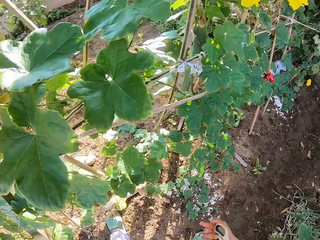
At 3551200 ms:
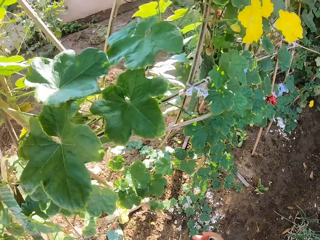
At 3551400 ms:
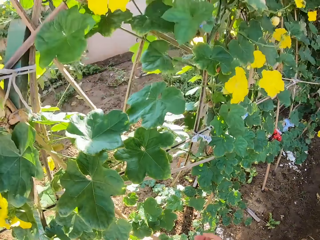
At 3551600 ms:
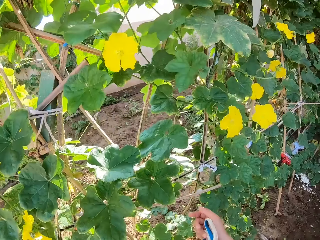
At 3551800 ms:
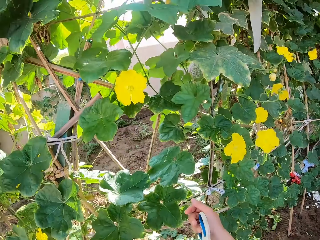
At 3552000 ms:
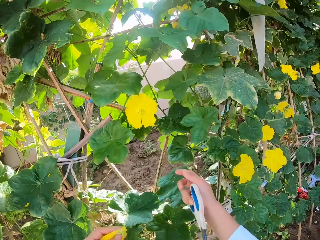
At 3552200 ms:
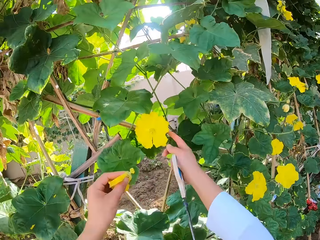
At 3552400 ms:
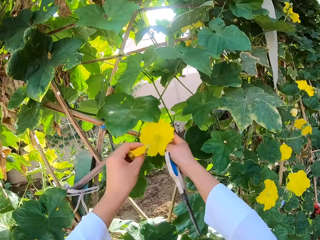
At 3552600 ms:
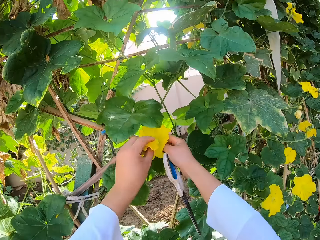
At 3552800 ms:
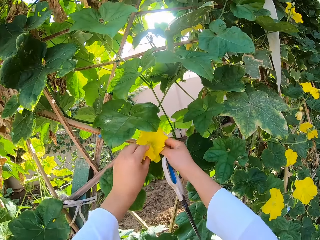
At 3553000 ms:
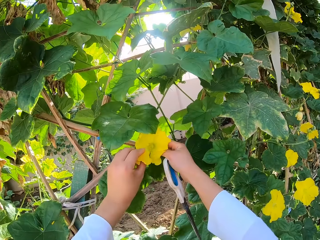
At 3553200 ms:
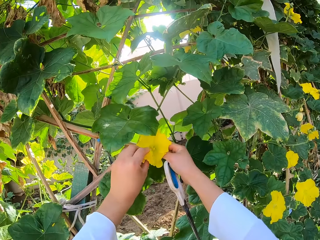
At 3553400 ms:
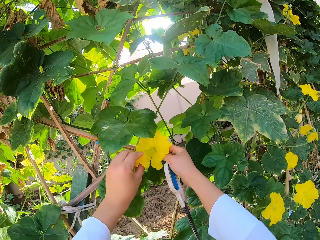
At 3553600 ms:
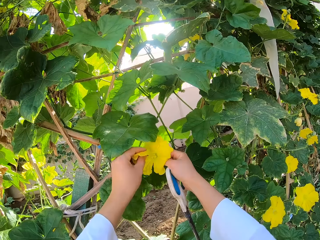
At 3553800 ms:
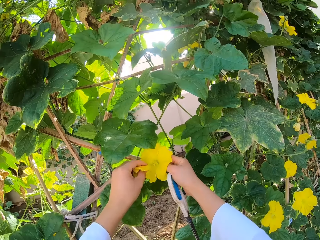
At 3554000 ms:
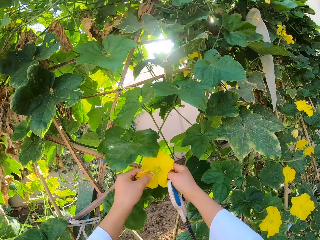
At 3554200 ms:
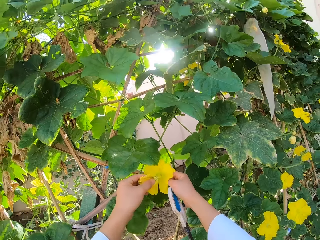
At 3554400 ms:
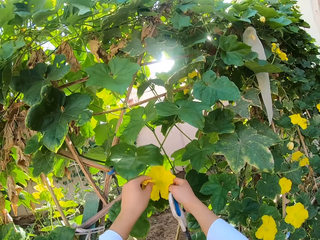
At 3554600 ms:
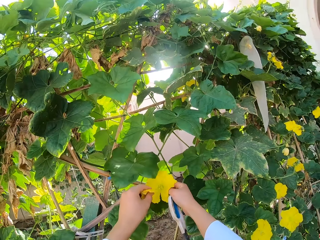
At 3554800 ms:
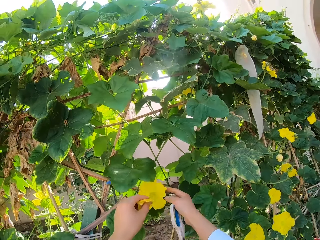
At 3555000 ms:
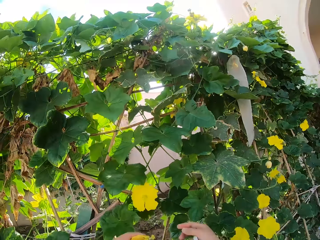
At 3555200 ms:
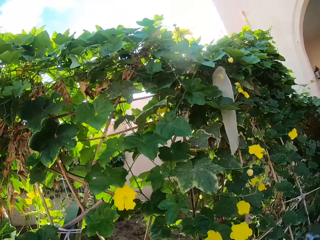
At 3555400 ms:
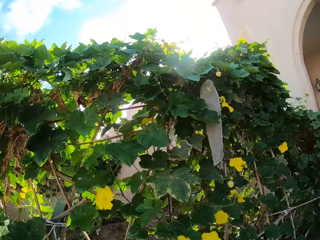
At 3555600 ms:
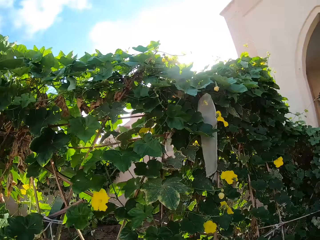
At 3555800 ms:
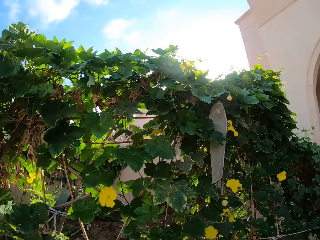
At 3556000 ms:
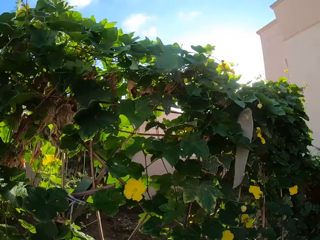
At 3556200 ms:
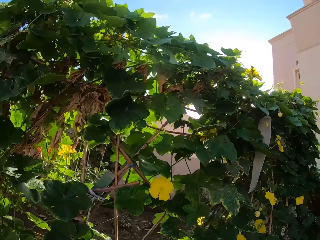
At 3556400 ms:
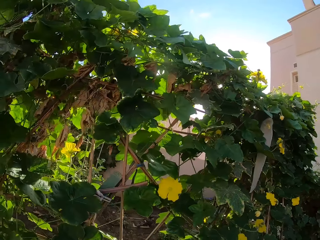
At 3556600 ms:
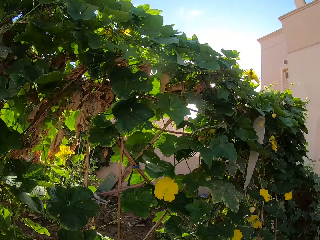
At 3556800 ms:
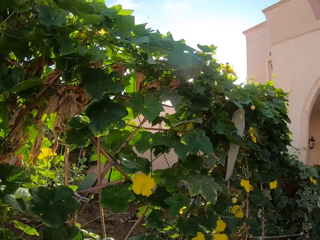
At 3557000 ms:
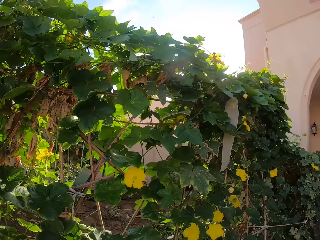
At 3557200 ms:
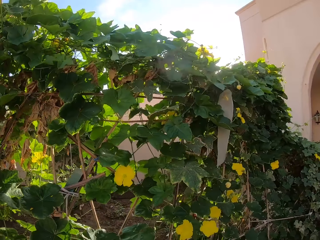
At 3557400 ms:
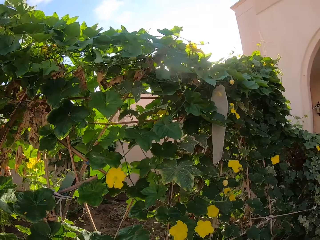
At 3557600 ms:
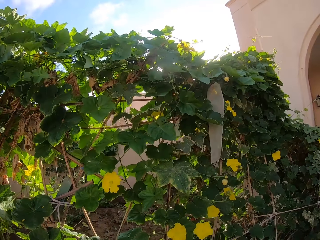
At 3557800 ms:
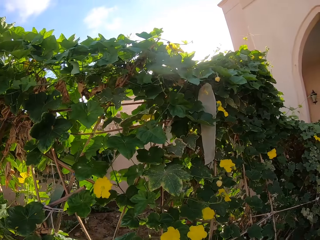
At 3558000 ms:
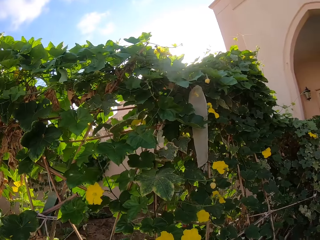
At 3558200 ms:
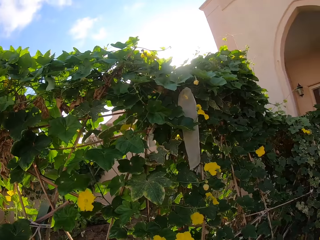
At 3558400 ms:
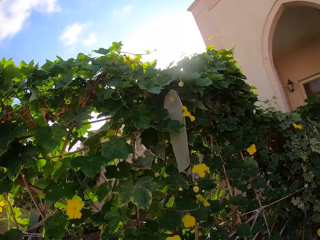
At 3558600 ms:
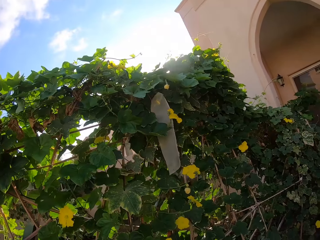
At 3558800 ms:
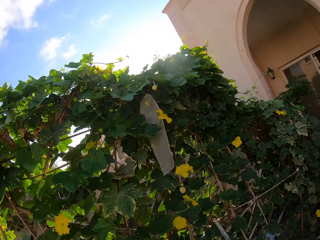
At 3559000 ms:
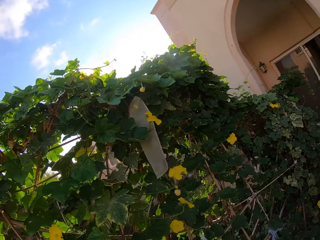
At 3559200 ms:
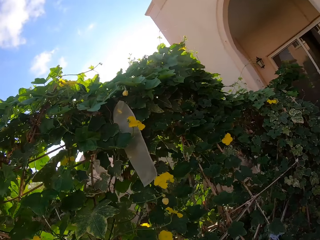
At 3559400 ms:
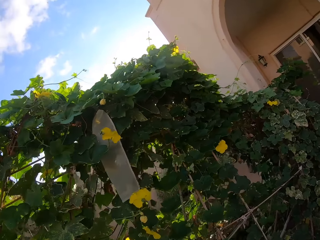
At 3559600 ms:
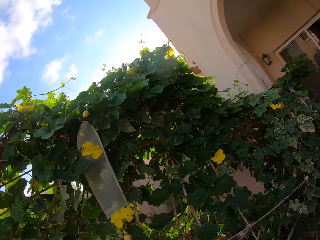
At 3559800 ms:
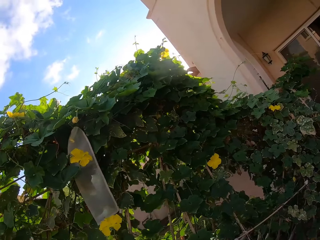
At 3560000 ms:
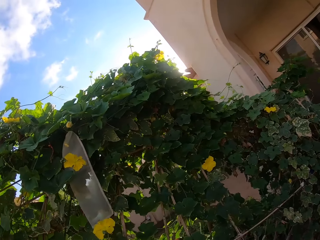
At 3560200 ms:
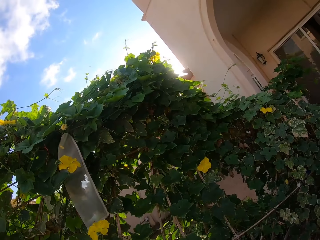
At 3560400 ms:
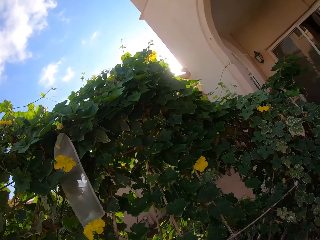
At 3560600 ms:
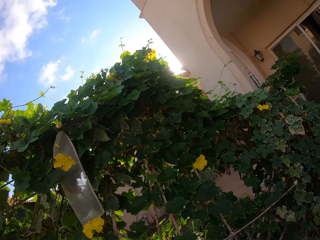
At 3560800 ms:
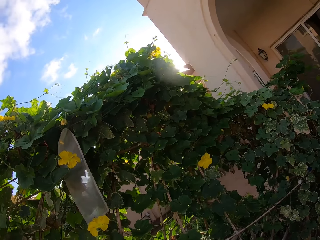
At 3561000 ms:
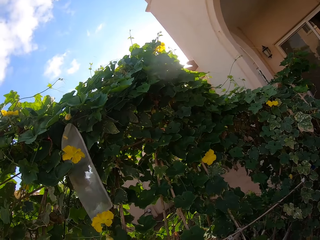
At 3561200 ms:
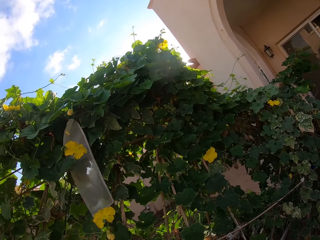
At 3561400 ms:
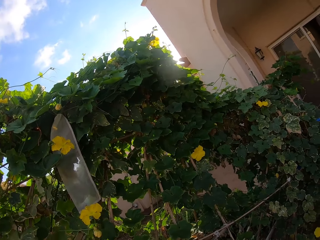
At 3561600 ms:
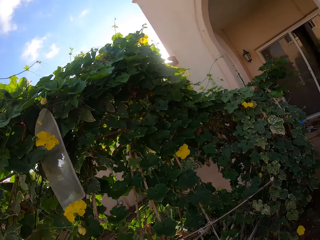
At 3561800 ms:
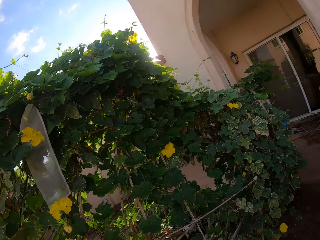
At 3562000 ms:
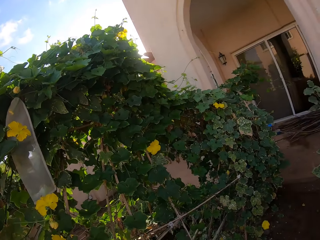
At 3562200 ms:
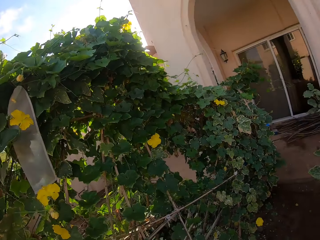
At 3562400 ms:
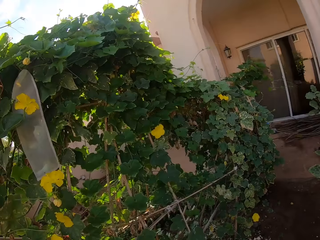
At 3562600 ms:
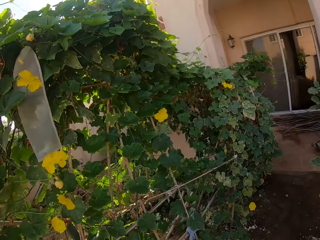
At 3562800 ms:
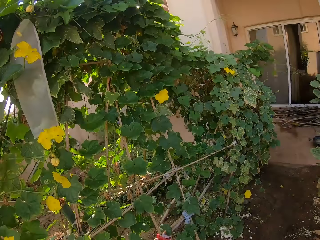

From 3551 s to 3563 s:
The camera wearer scrubs a flower with another flower.

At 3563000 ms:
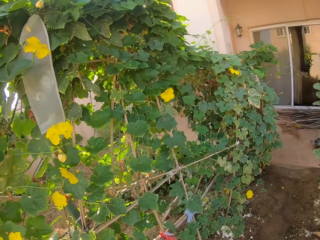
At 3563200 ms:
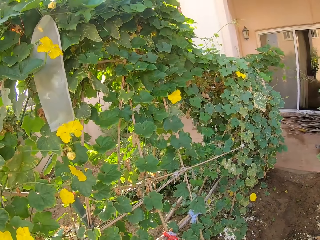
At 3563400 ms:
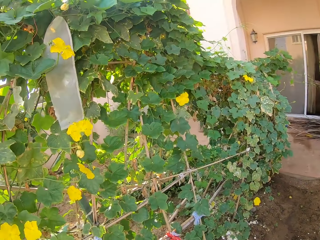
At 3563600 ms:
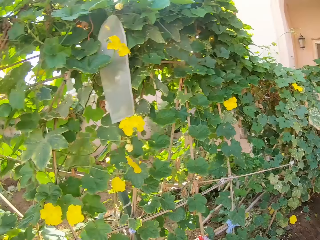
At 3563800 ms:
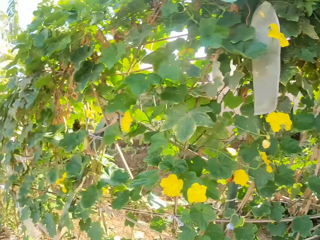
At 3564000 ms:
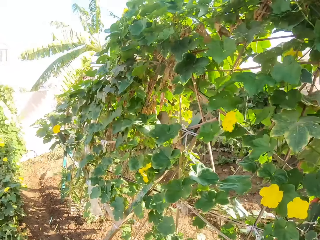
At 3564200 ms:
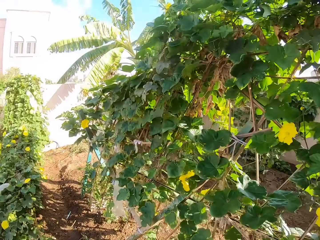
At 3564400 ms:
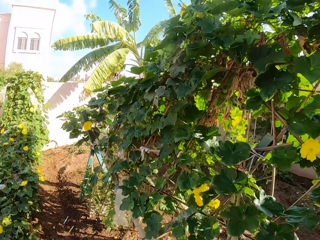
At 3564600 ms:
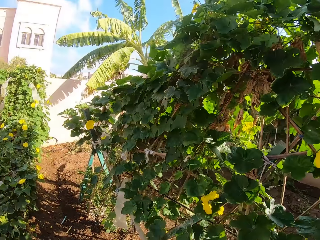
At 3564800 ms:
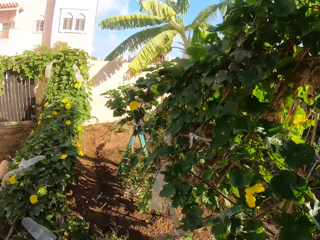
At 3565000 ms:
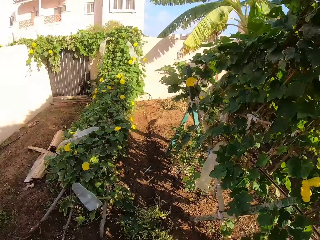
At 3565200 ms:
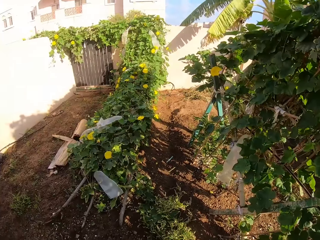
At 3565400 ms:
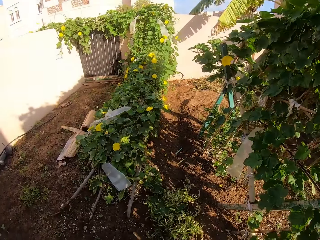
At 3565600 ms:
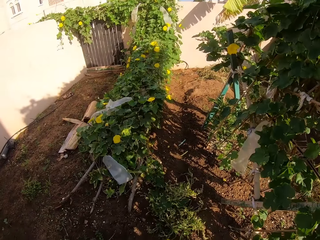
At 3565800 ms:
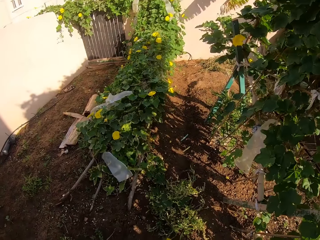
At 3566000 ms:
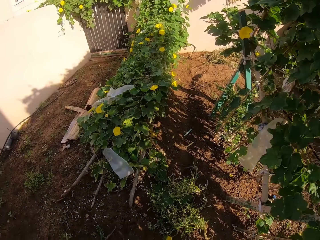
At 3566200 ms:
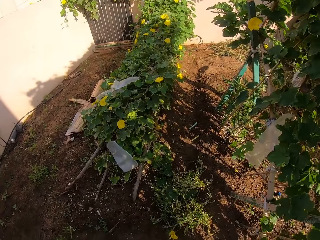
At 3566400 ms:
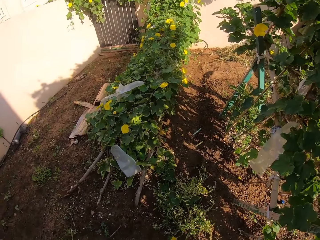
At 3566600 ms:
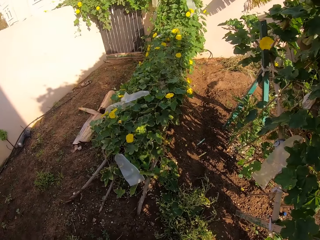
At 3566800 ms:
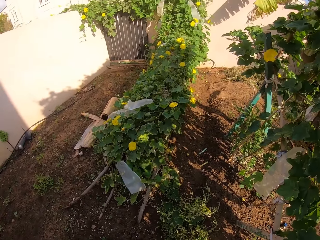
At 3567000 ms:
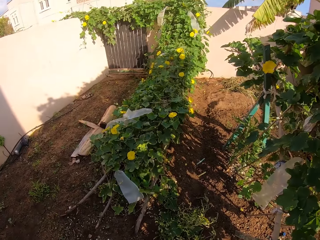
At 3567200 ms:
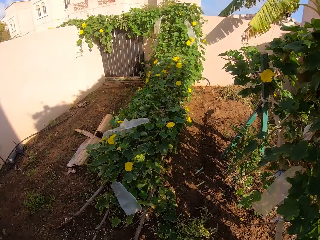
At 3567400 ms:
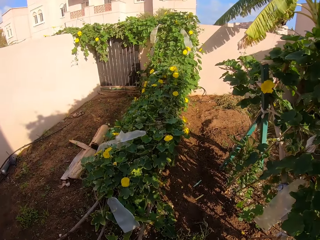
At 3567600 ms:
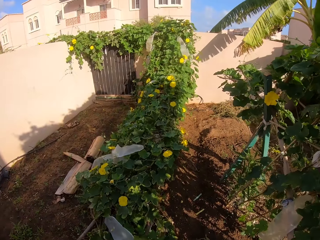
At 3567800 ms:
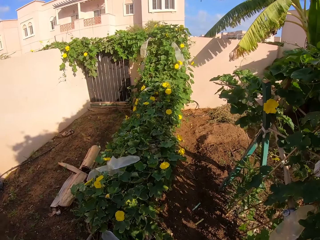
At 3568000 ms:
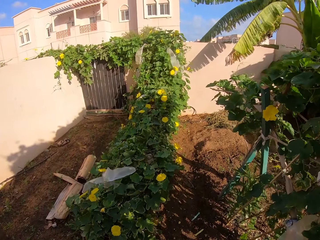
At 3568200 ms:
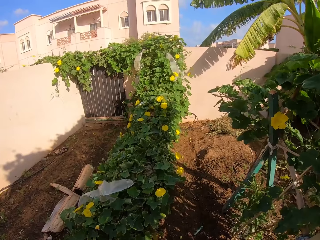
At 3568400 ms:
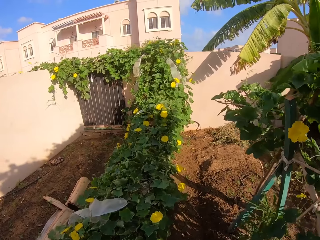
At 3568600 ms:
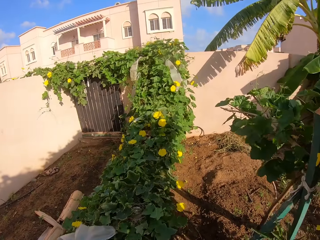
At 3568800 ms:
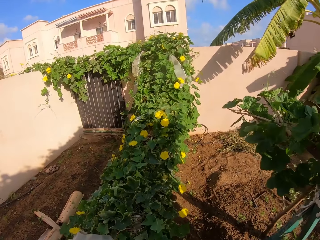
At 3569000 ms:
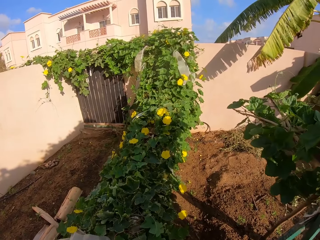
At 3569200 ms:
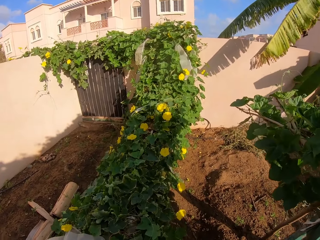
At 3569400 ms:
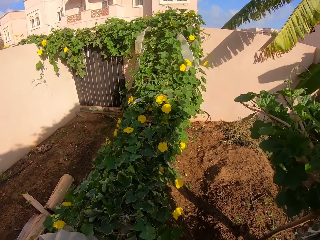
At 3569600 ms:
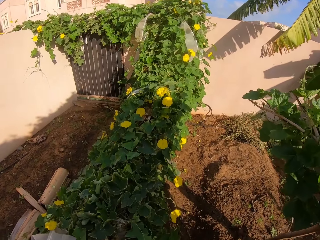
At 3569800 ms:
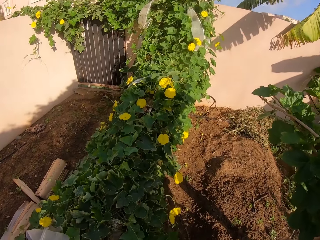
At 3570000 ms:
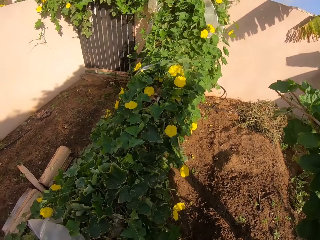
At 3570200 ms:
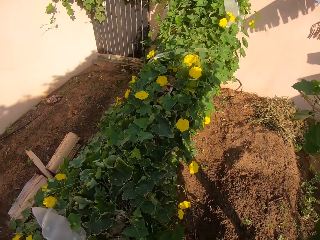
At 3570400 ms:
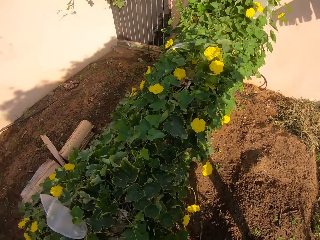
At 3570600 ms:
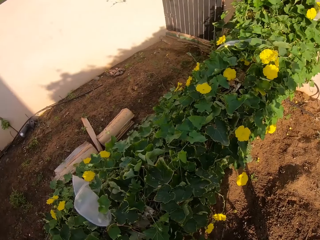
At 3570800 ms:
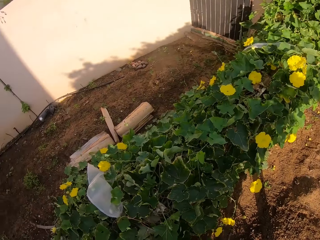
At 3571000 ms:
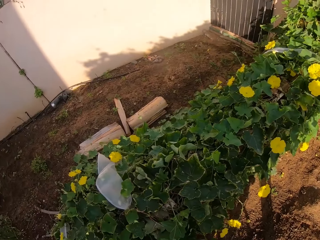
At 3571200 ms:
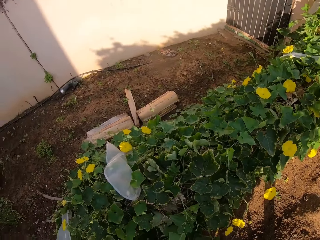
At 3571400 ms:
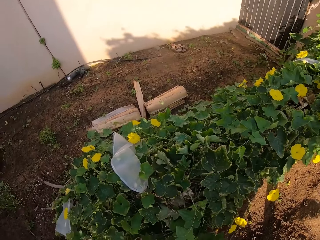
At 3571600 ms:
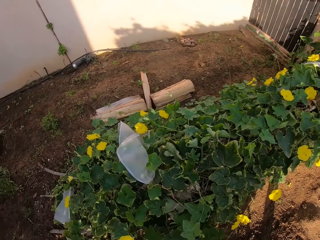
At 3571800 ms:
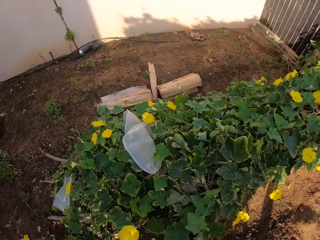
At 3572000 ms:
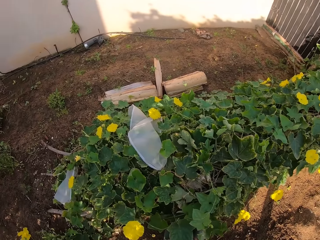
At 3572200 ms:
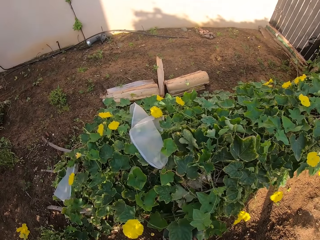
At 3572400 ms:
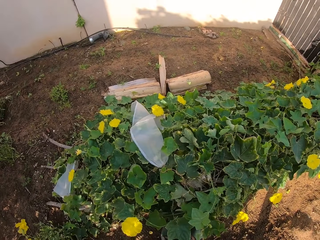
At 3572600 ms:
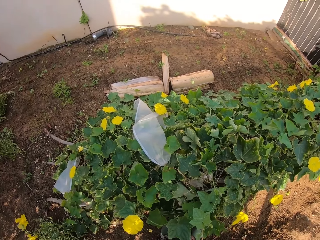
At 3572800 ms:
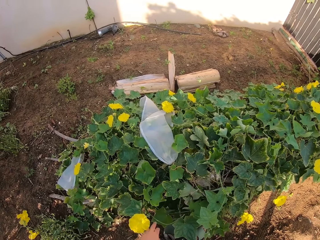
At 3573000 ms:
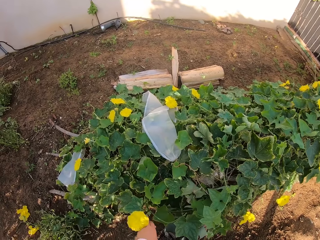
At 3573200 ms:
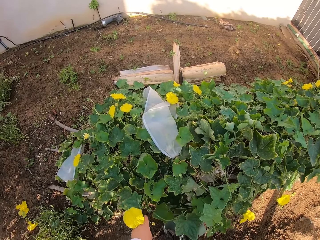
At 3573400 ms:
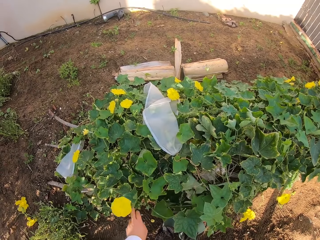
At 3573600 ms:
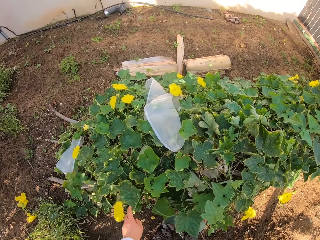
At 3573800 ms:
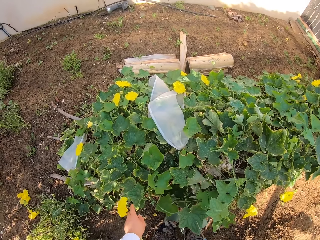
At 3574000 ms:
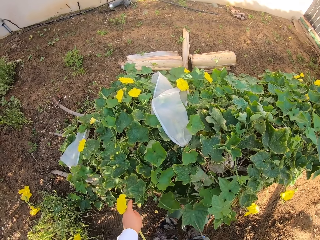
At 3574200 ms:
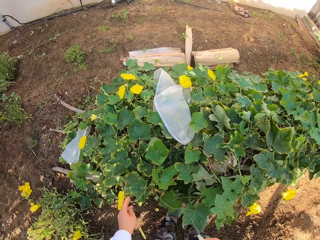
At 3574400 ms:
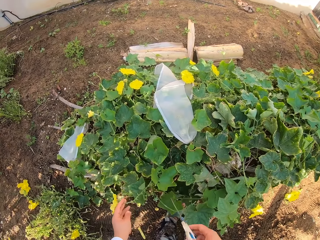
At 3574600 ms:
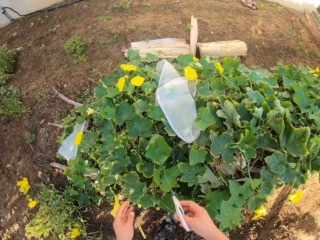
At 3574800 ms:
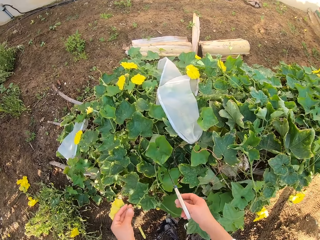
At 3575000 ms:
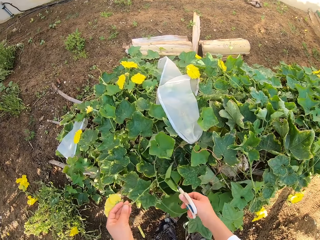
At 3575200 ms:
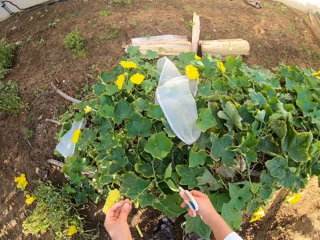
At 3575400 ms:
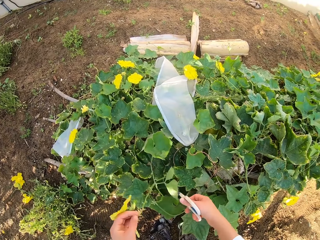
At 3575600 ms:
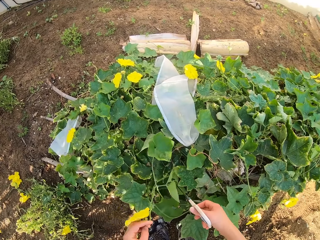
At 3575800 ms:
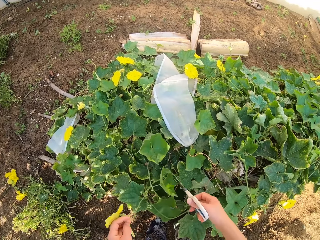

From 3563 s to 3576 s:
The camera wearer shows the entire garden. They cut a flower with a pair of scissors.
